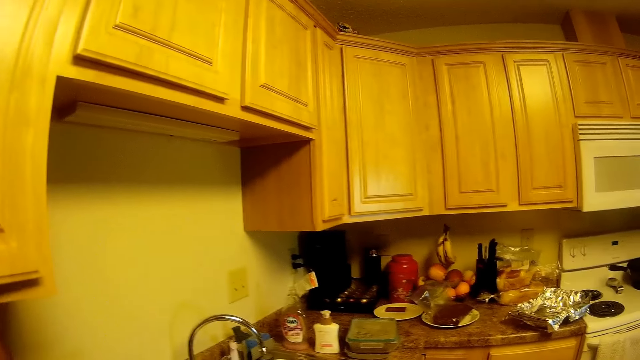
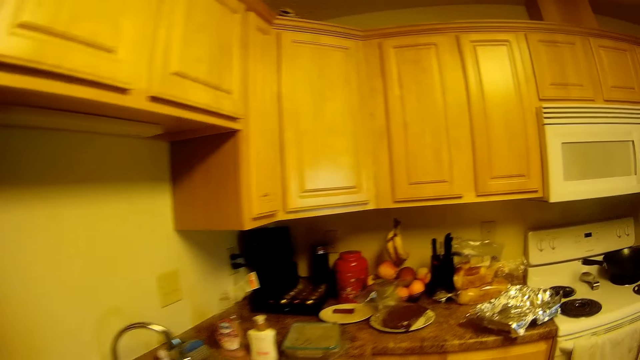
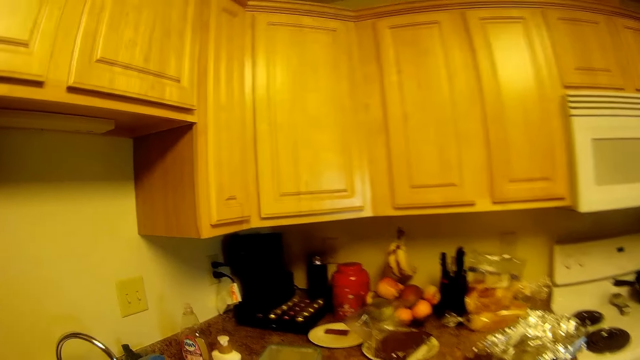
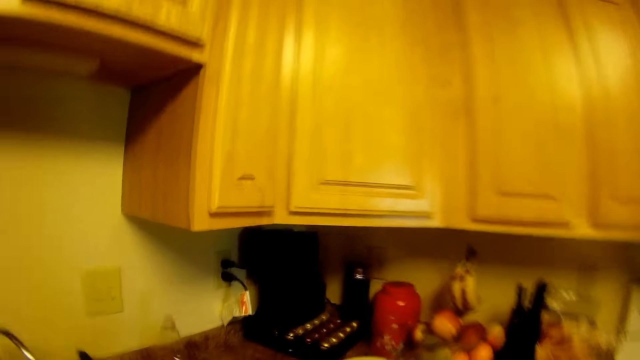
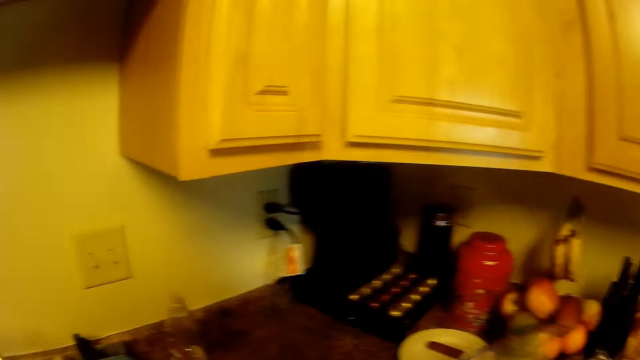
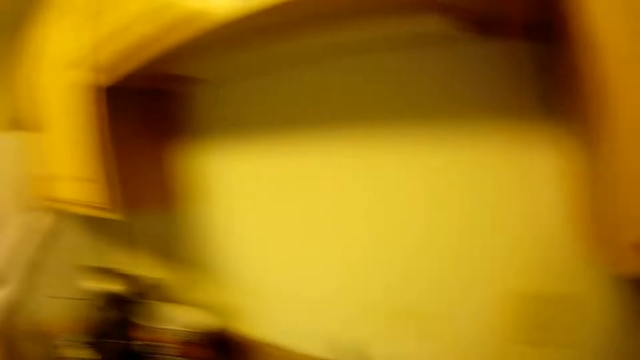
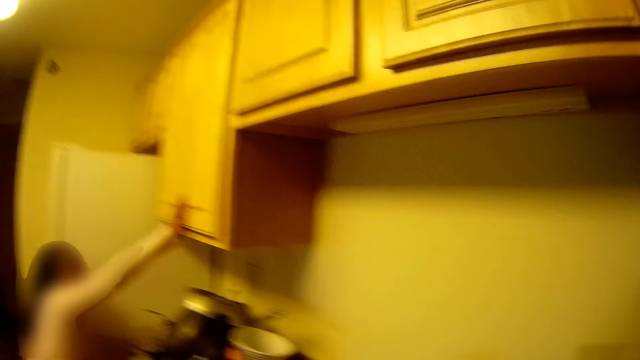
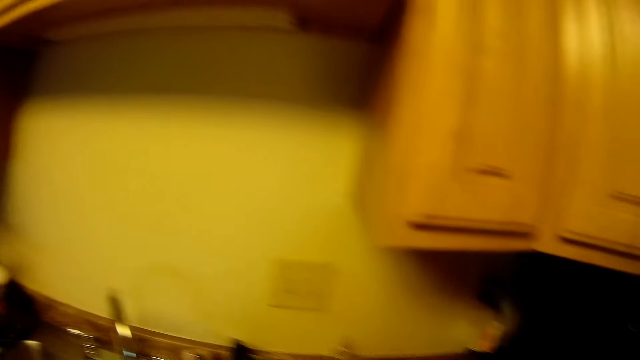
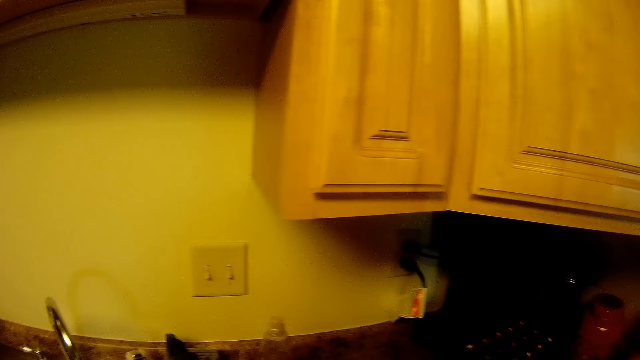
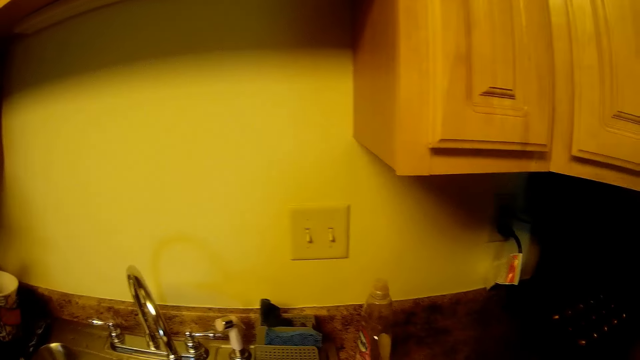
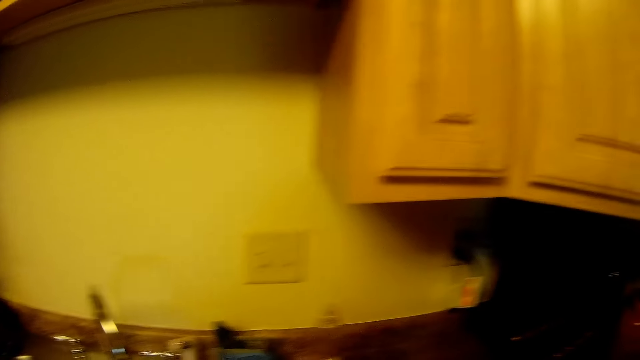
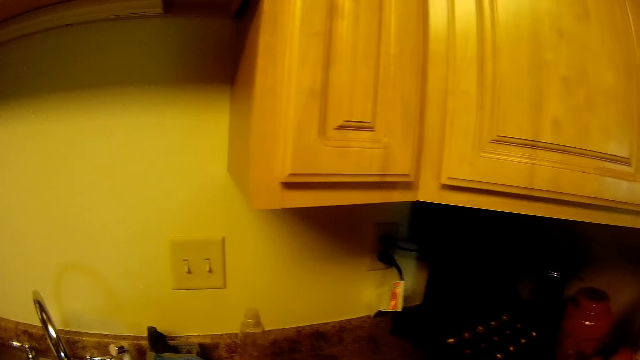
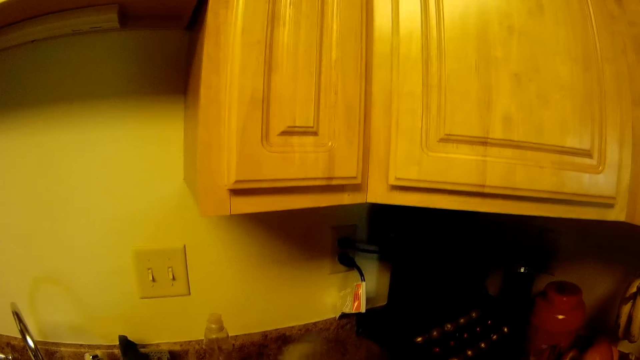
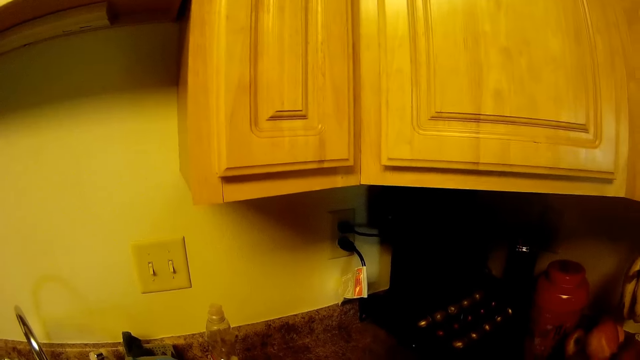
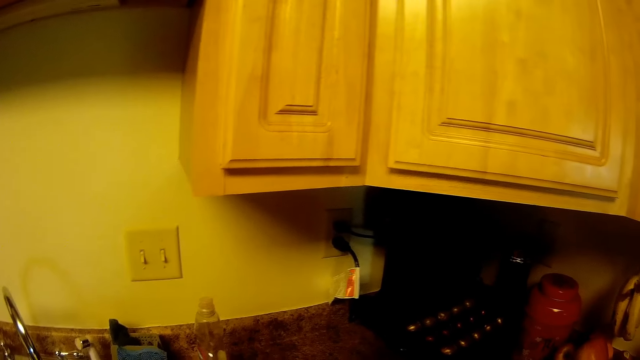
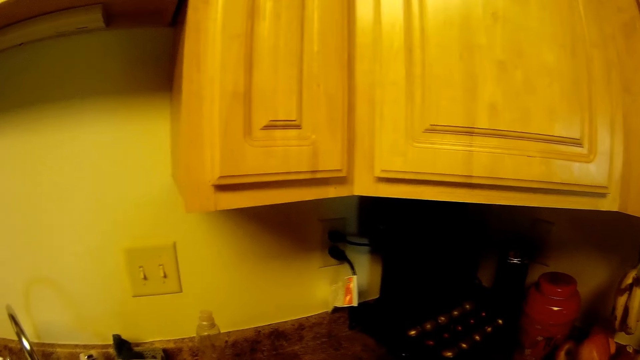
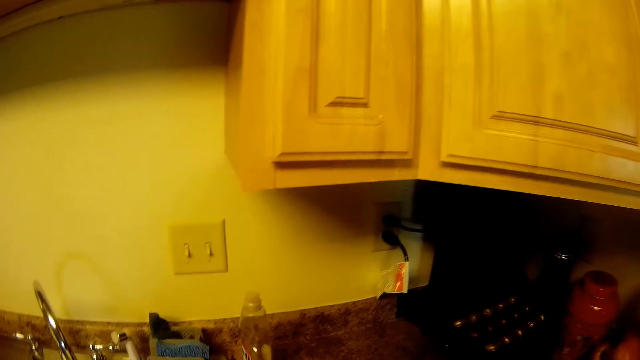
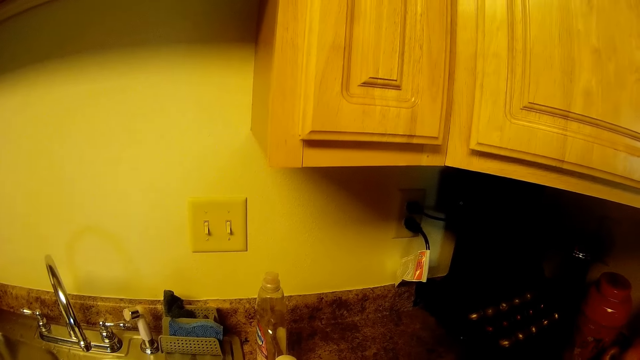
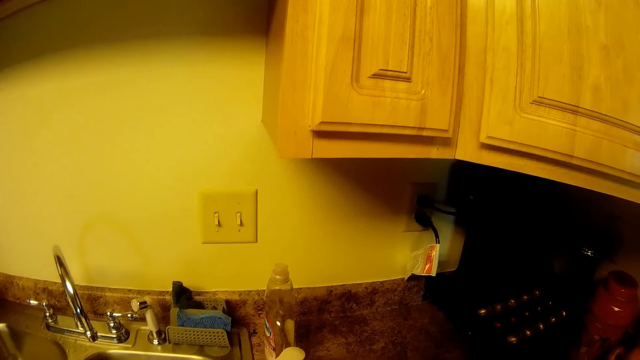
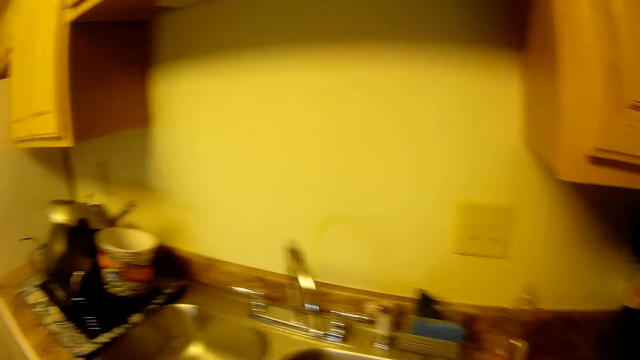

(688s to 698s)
The girl touches the kitchen cabinet with her right hand and holds the kitchen cabinet.

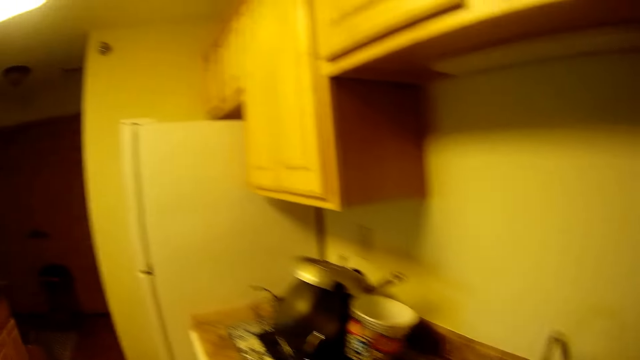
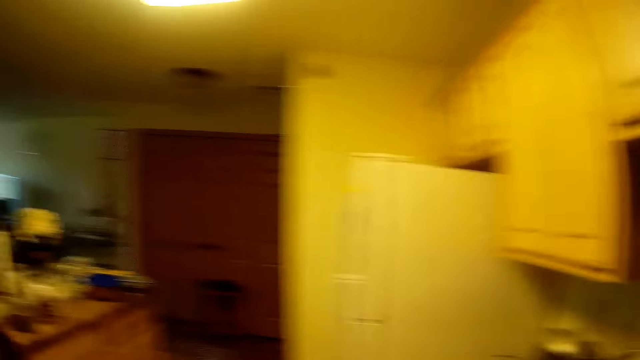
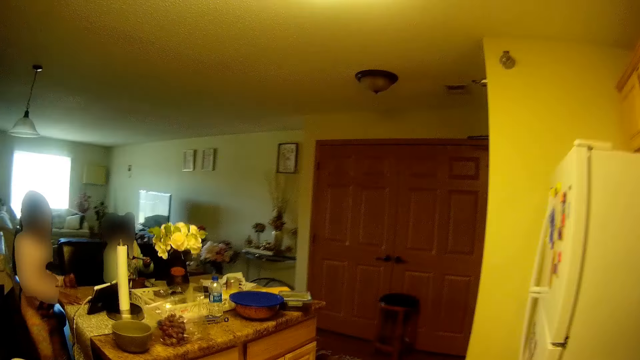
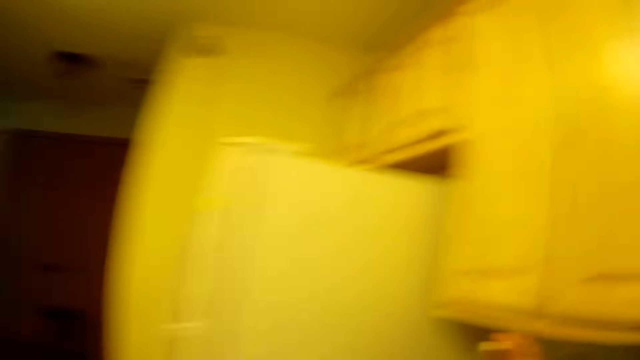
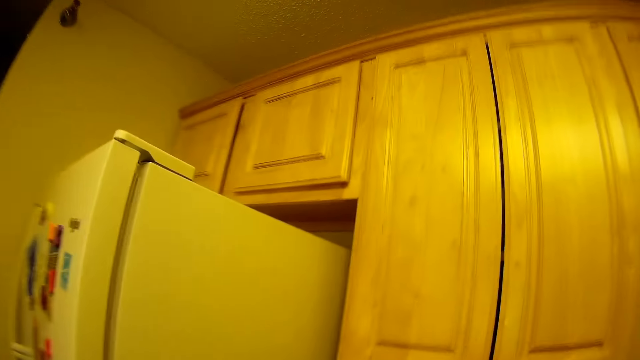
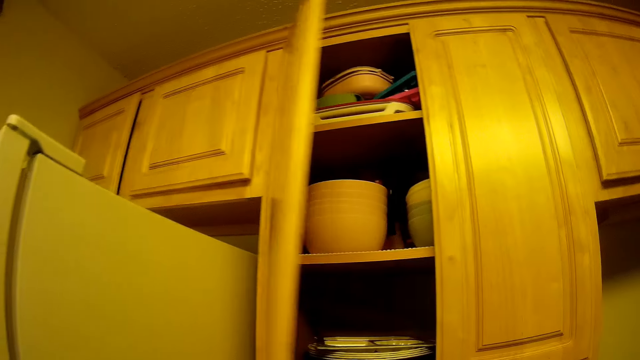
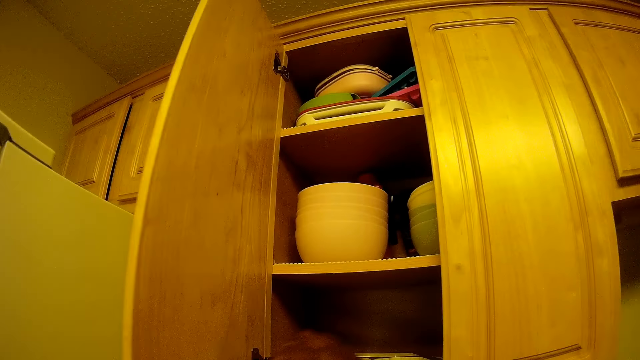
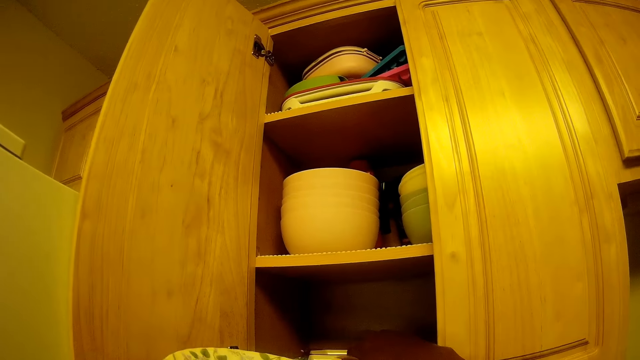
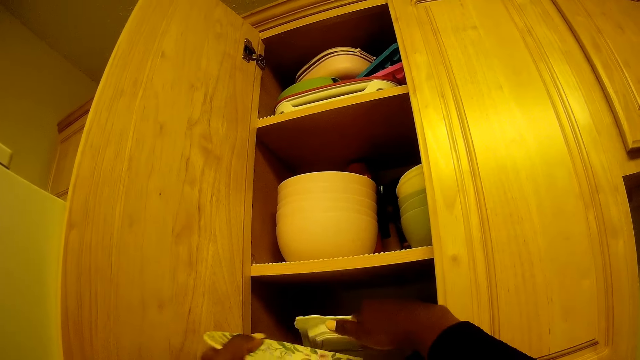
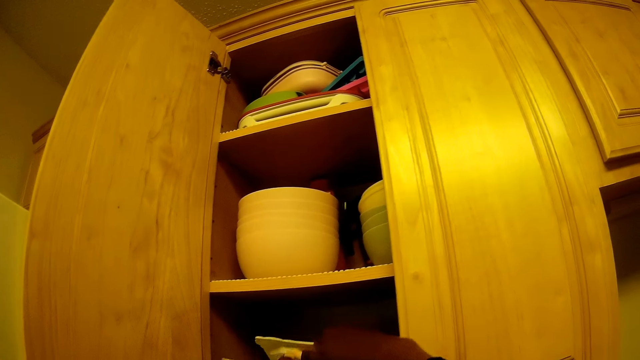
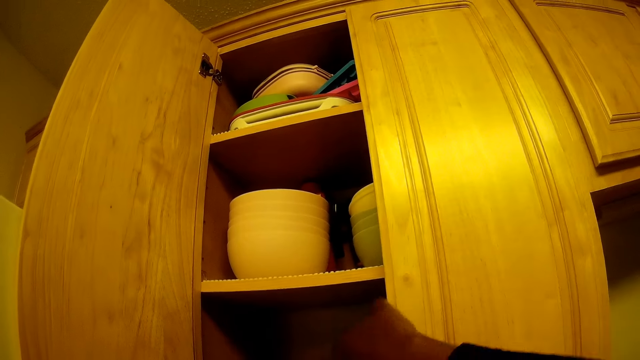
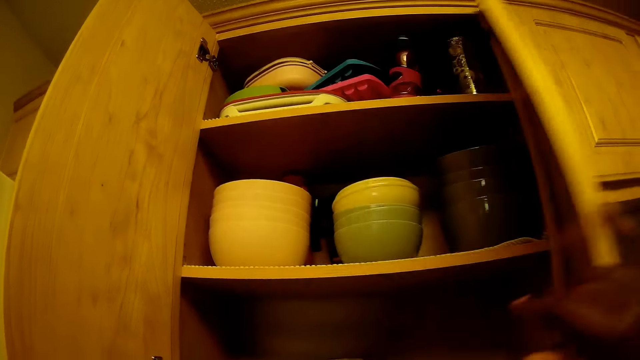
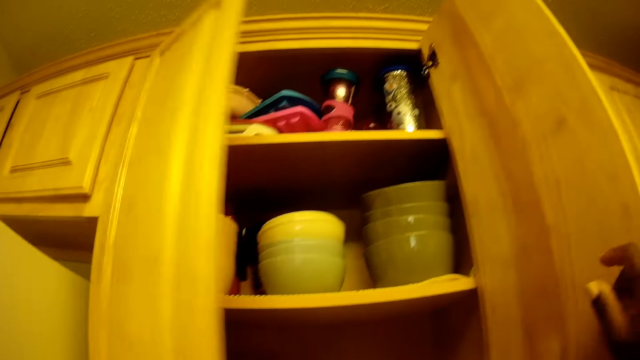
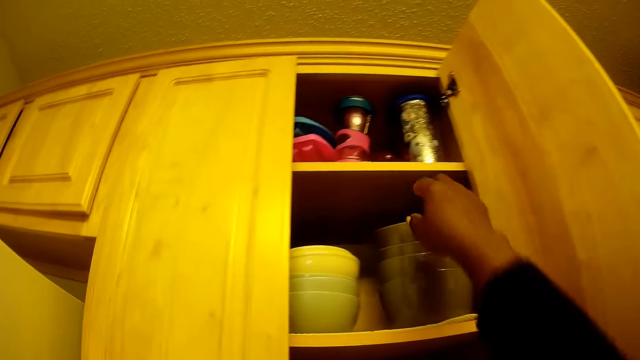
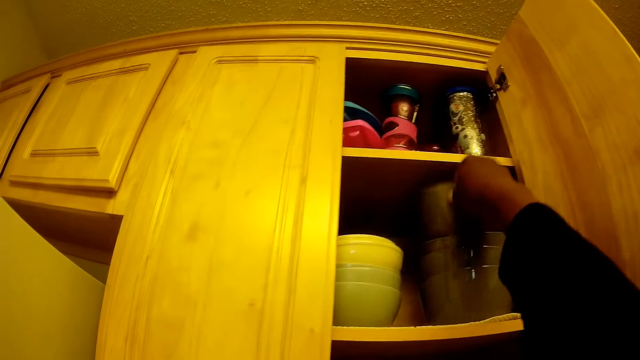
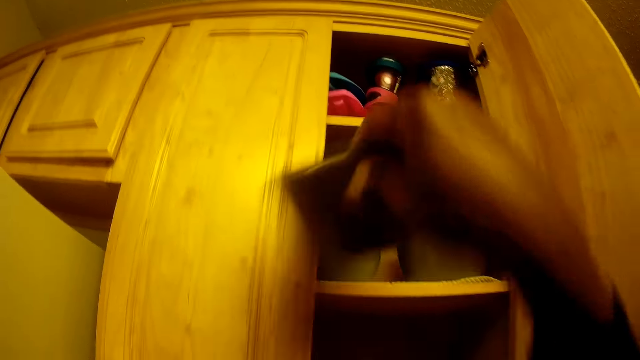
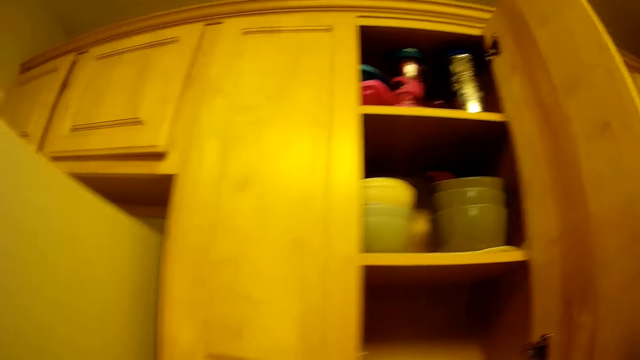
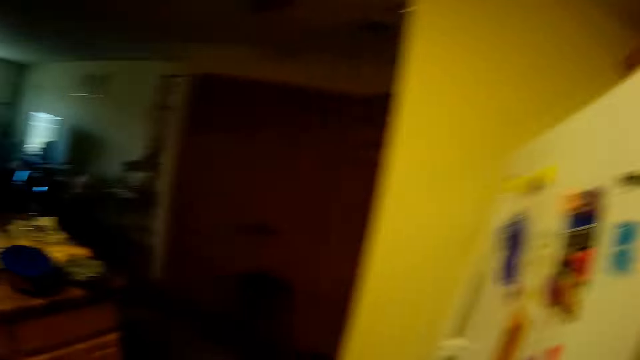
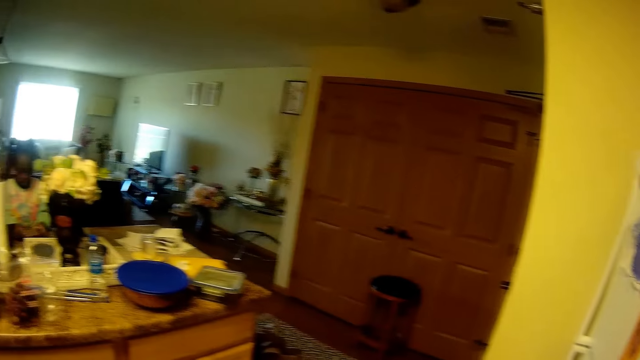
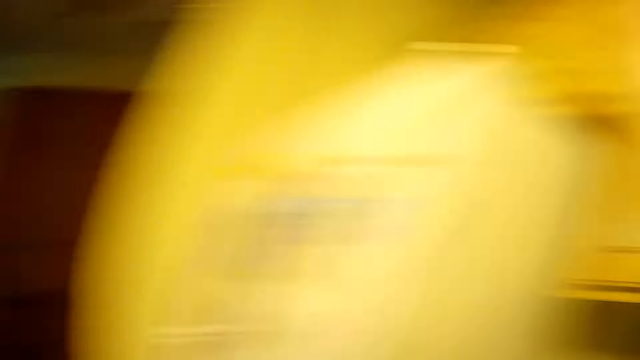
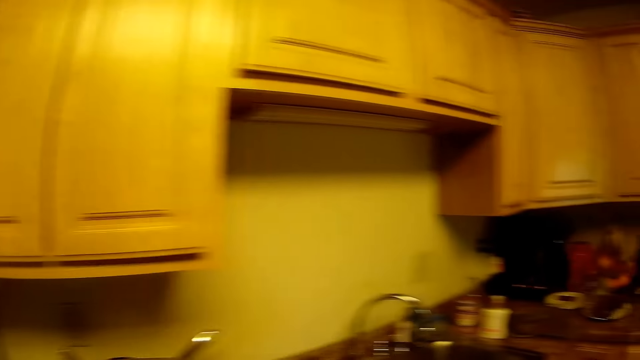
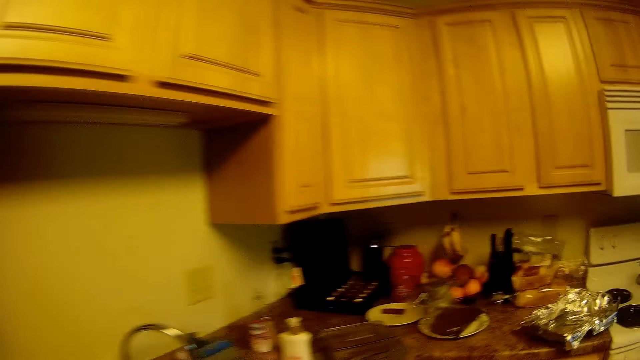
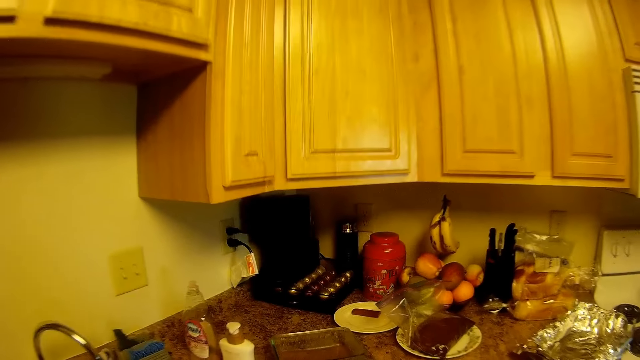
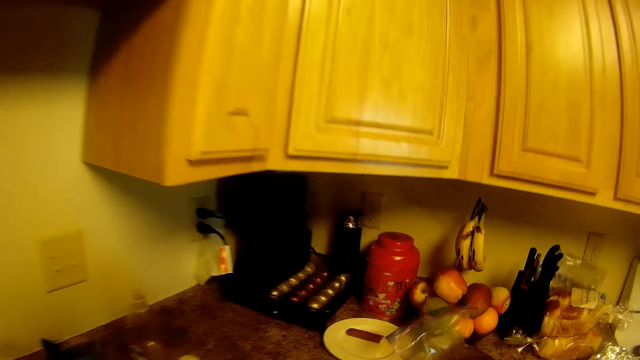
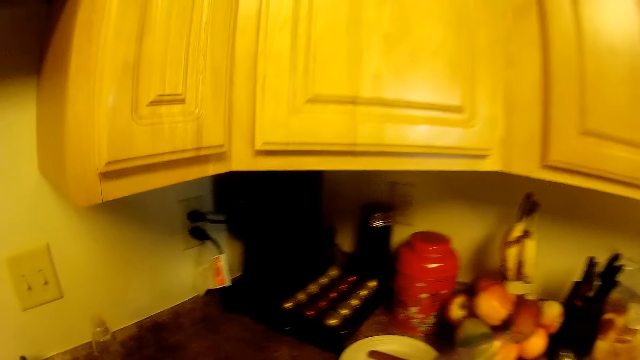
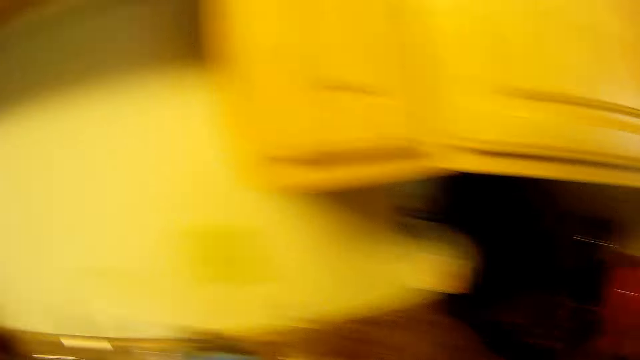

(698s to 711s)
The camera wearer opens the kitchen cabinet with her right hand. She raises a plate in the kitchen cabinet with her right hand. She puts the plate in her left hand into the cabinet. She opens the right door of the kitchen cabinet with her right hand. She closes the left door of the kitchen cabinet with her left hand. She takes a bowl out of the kitchen cabinet with her right hand. She passes the bowl from her right hand to her left hand. She holds the kitchen cabinet with her right hand. She closes the kitchen cabinet with her right hand.
